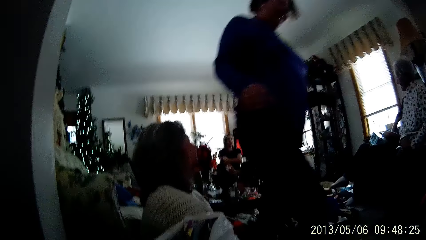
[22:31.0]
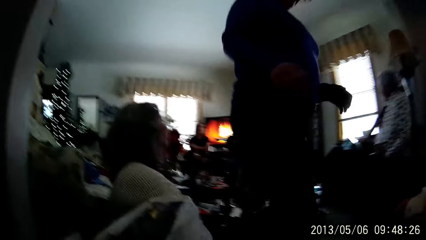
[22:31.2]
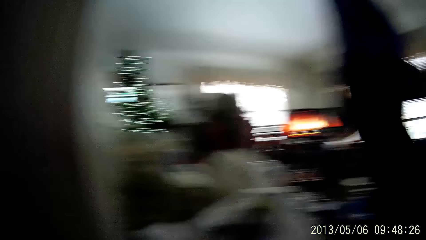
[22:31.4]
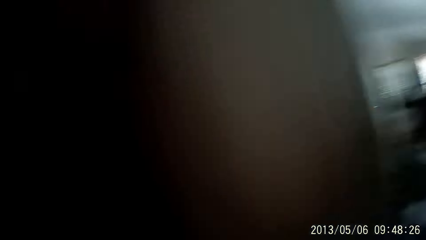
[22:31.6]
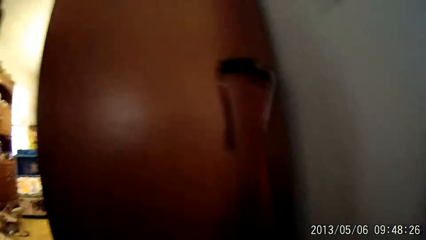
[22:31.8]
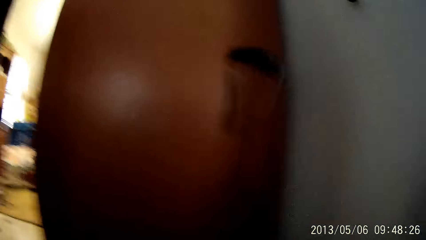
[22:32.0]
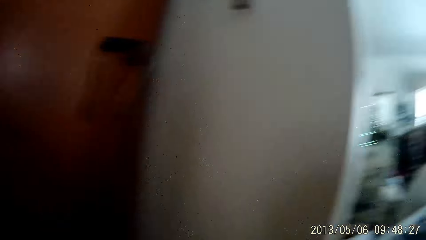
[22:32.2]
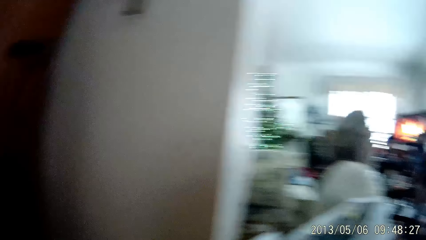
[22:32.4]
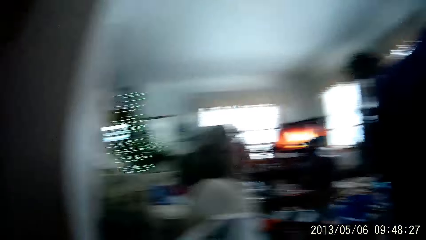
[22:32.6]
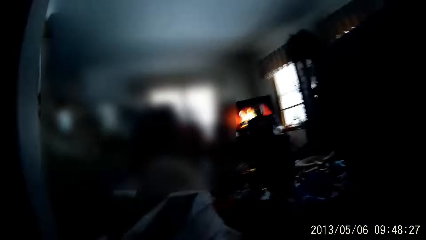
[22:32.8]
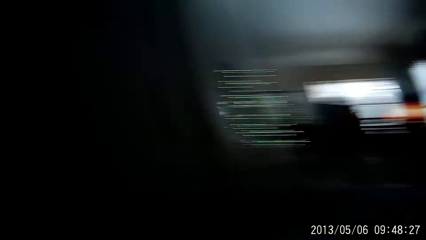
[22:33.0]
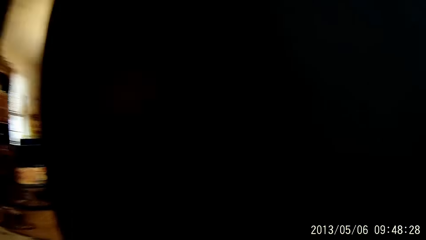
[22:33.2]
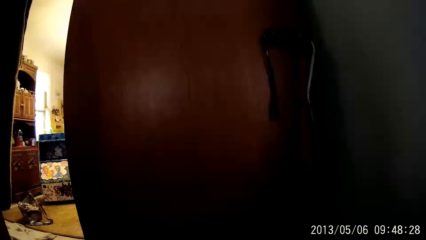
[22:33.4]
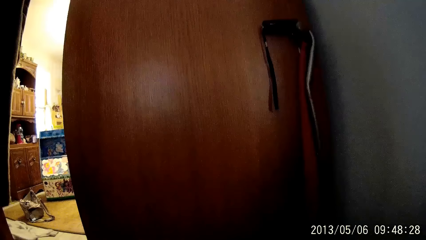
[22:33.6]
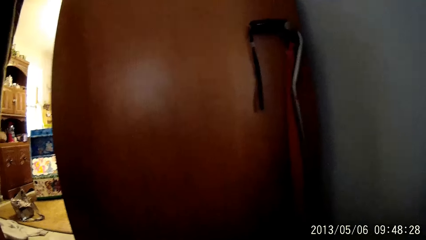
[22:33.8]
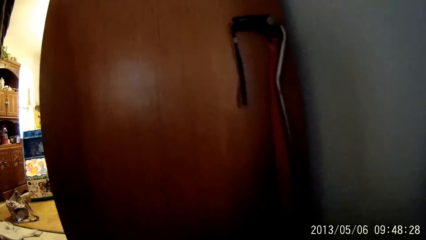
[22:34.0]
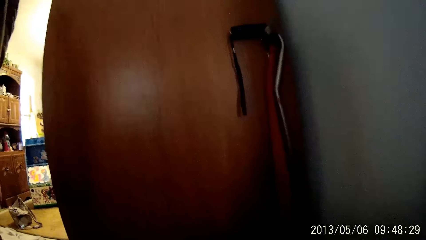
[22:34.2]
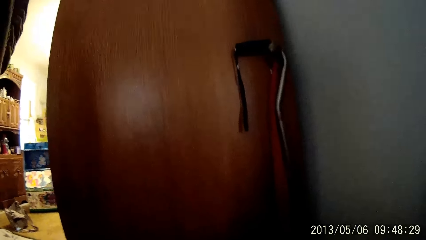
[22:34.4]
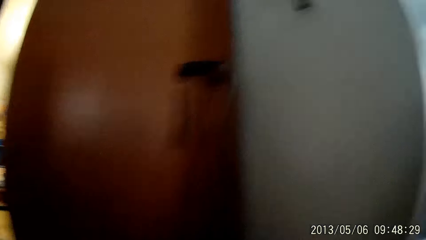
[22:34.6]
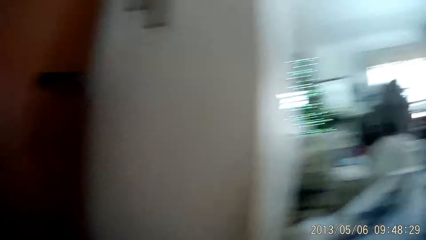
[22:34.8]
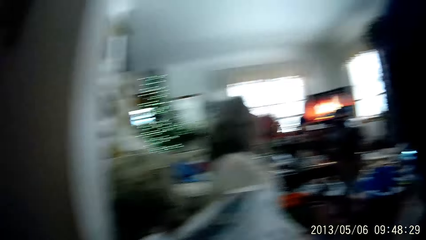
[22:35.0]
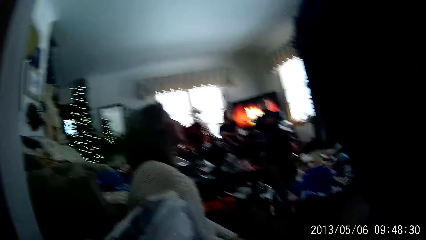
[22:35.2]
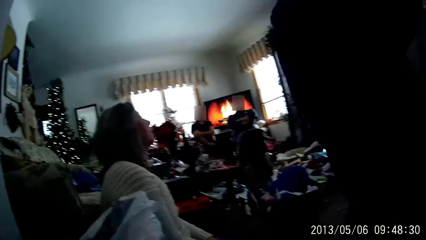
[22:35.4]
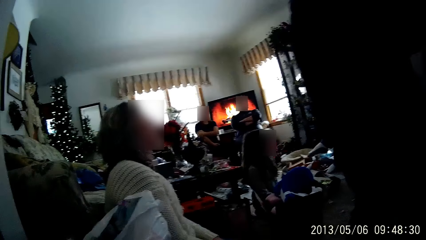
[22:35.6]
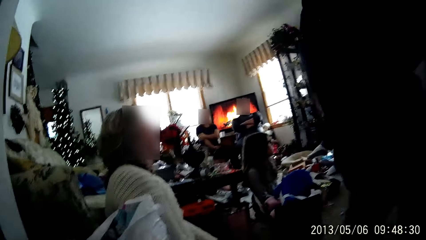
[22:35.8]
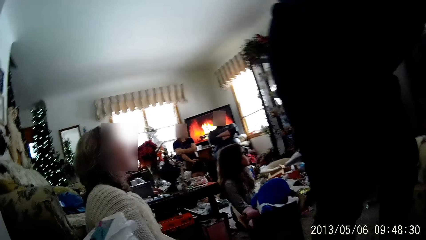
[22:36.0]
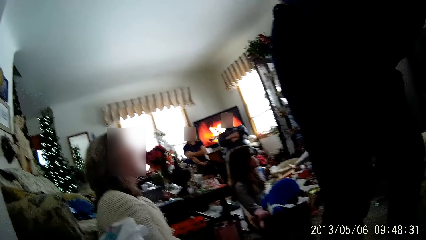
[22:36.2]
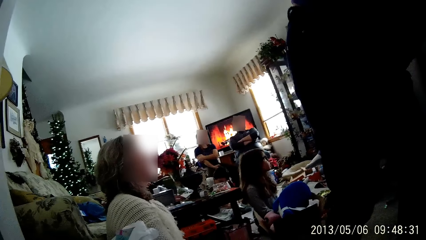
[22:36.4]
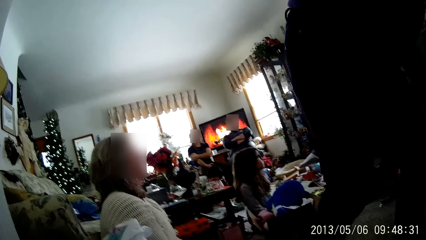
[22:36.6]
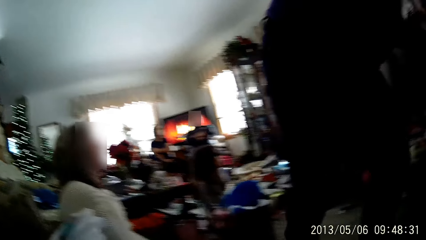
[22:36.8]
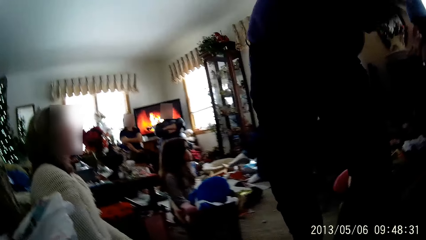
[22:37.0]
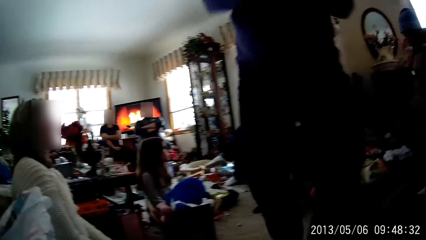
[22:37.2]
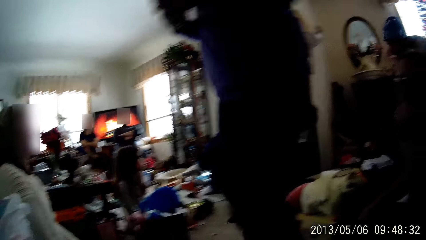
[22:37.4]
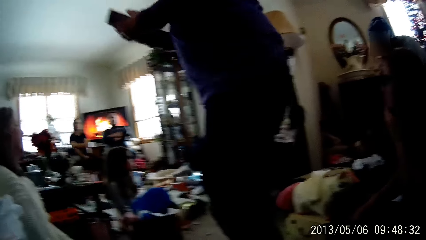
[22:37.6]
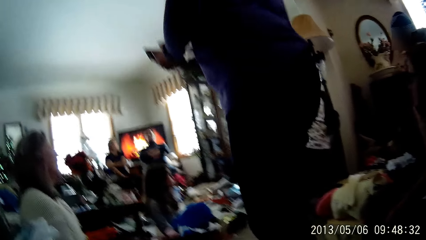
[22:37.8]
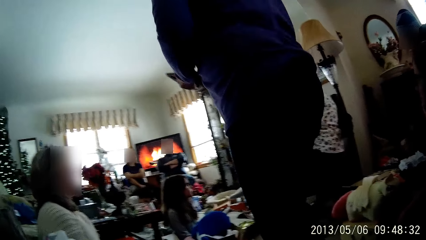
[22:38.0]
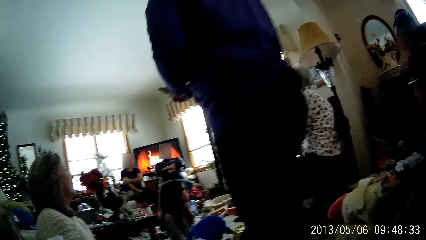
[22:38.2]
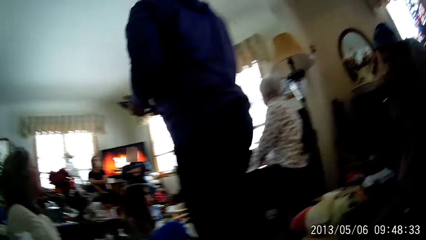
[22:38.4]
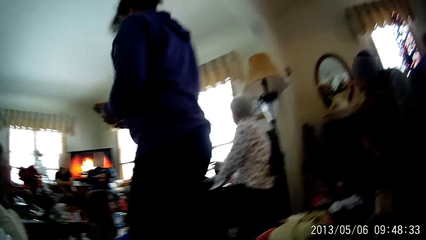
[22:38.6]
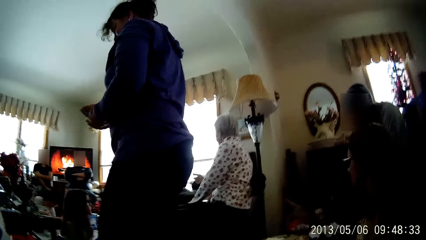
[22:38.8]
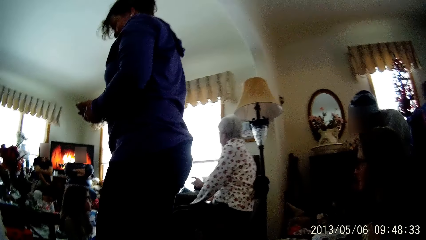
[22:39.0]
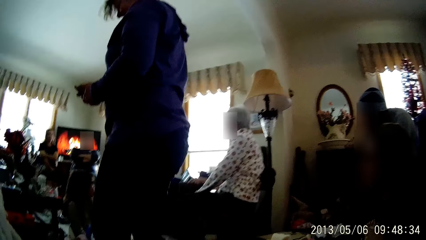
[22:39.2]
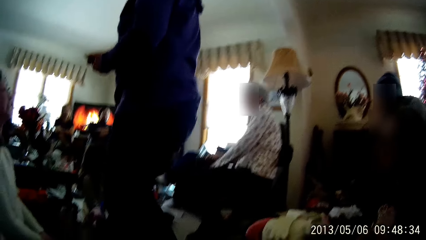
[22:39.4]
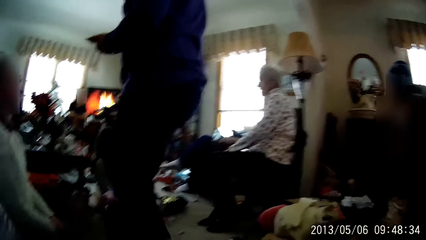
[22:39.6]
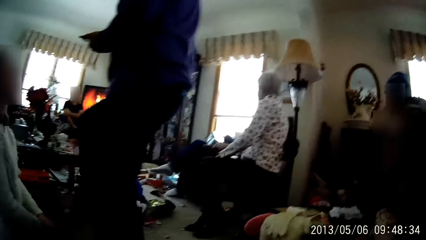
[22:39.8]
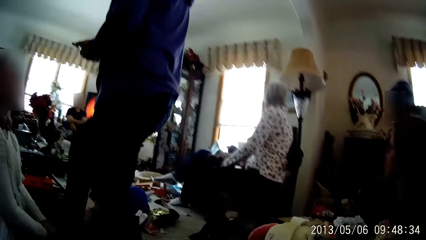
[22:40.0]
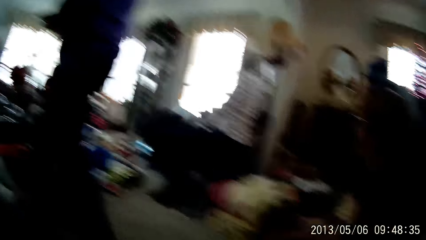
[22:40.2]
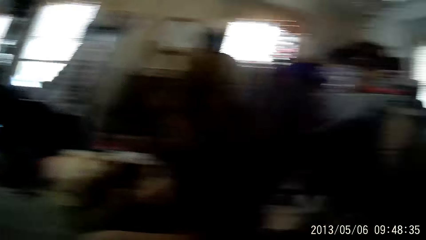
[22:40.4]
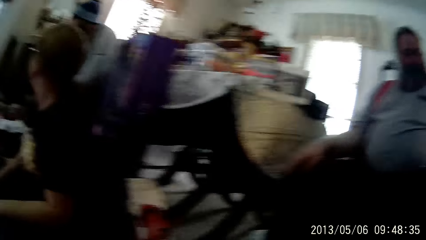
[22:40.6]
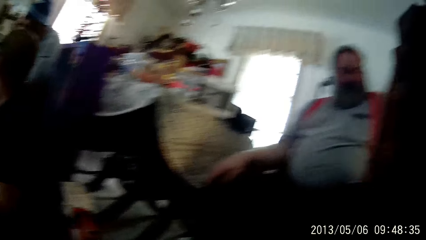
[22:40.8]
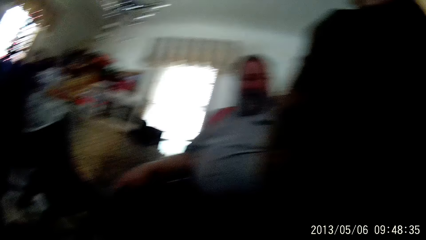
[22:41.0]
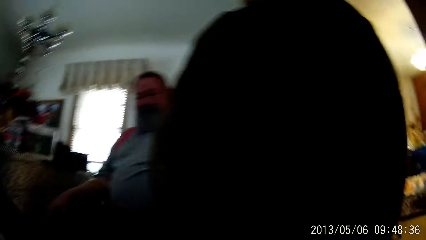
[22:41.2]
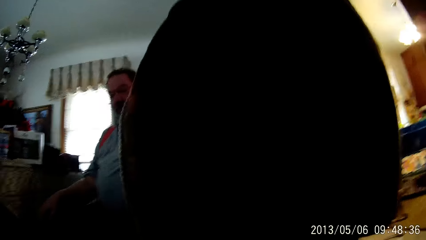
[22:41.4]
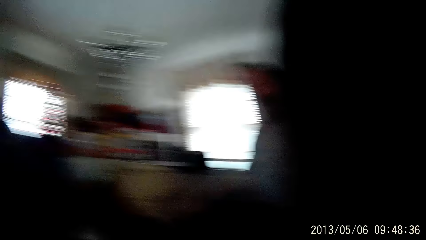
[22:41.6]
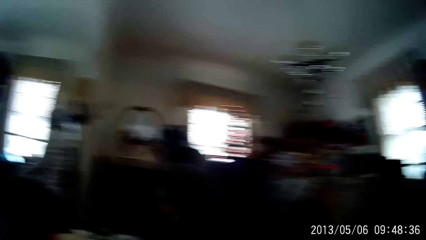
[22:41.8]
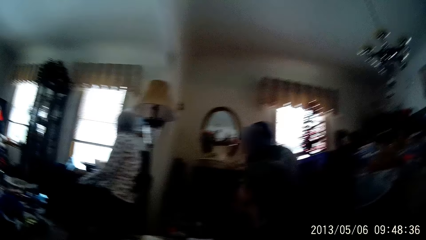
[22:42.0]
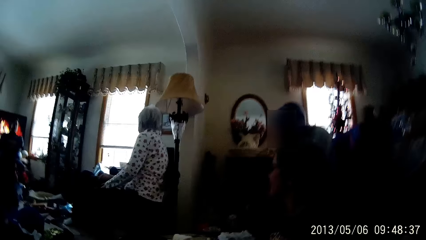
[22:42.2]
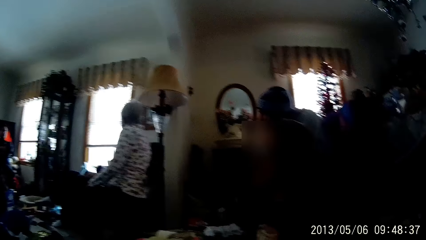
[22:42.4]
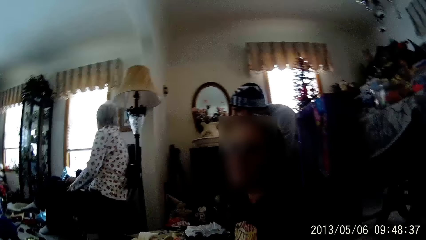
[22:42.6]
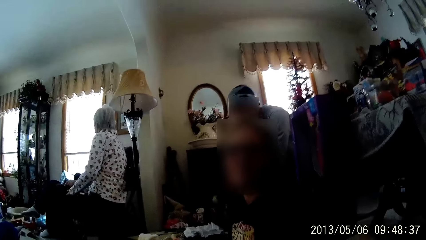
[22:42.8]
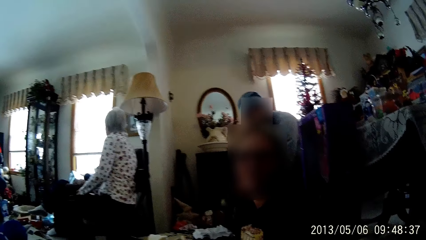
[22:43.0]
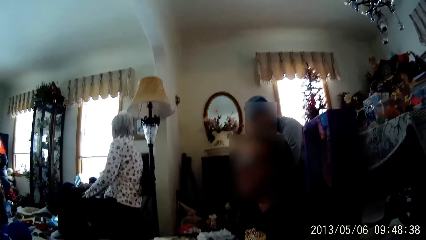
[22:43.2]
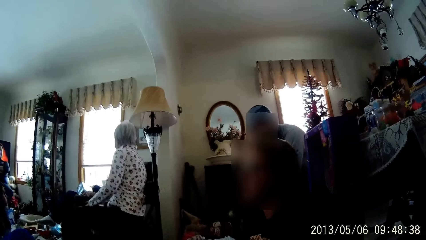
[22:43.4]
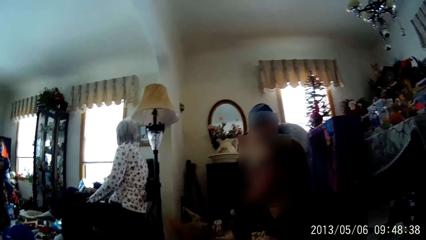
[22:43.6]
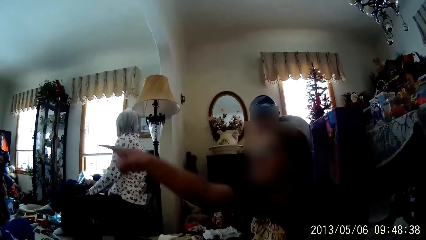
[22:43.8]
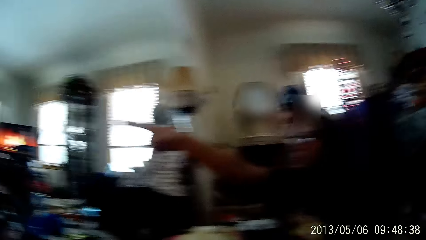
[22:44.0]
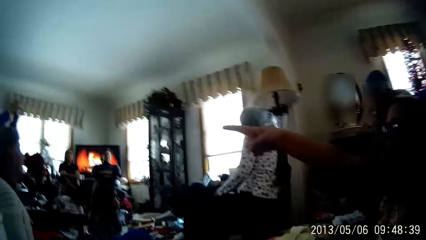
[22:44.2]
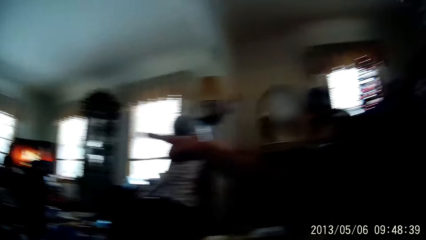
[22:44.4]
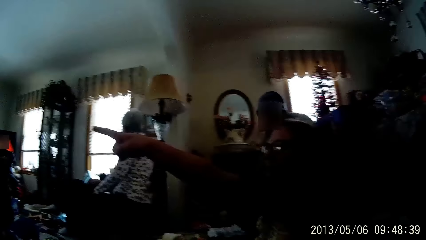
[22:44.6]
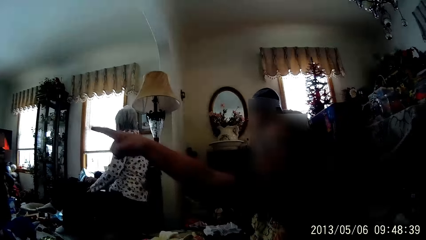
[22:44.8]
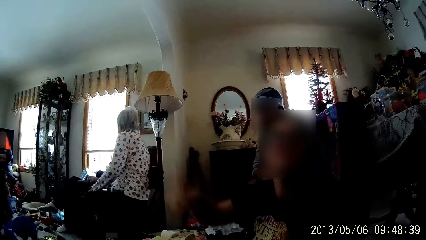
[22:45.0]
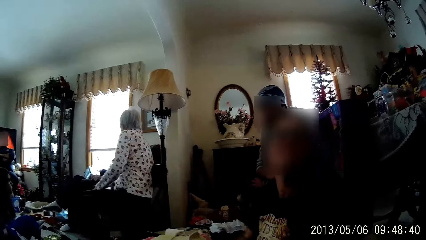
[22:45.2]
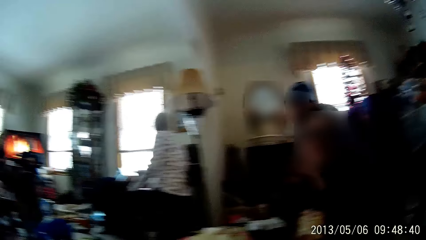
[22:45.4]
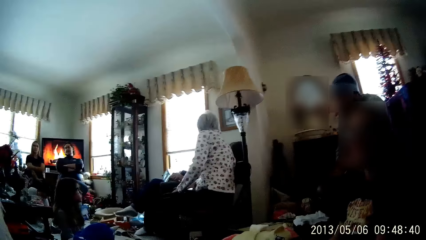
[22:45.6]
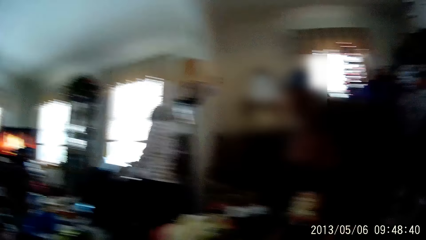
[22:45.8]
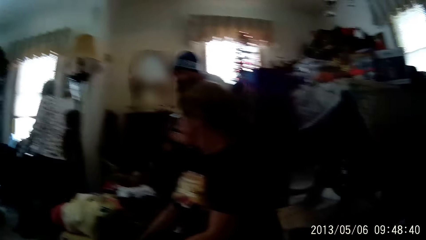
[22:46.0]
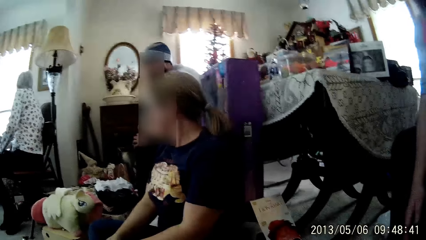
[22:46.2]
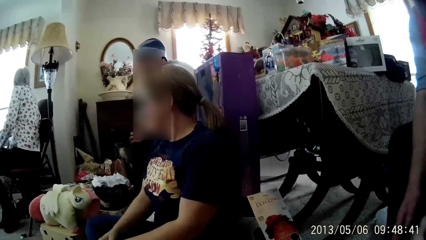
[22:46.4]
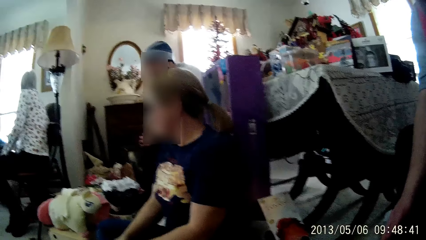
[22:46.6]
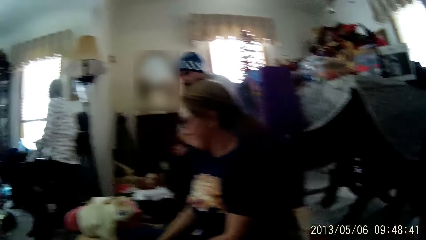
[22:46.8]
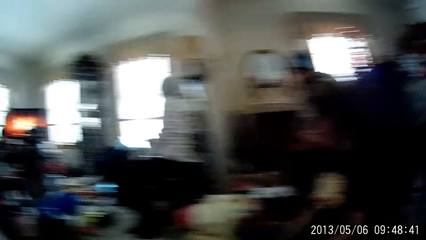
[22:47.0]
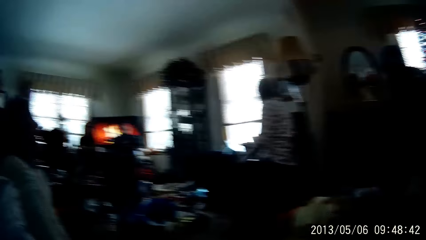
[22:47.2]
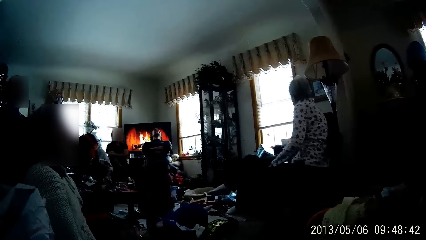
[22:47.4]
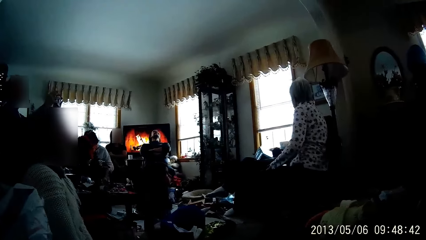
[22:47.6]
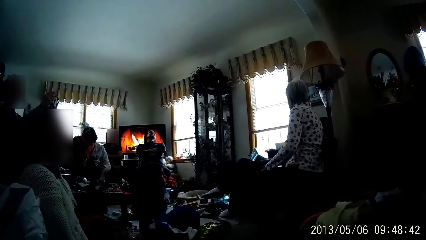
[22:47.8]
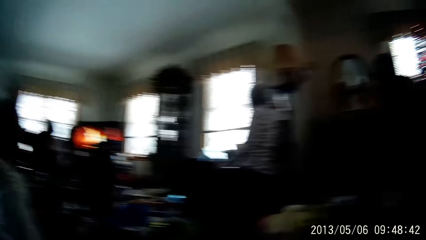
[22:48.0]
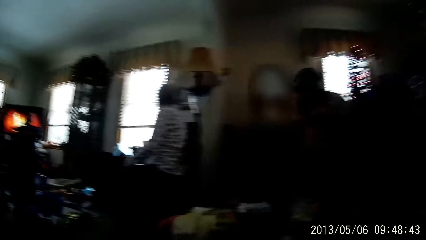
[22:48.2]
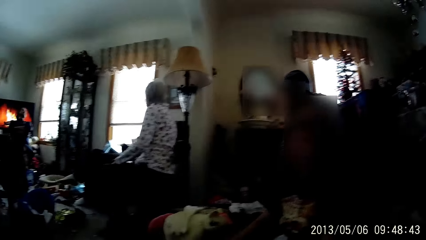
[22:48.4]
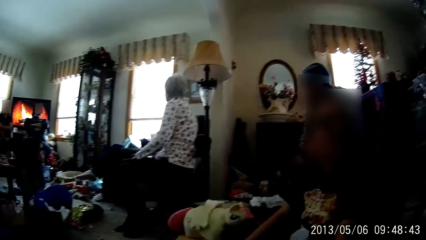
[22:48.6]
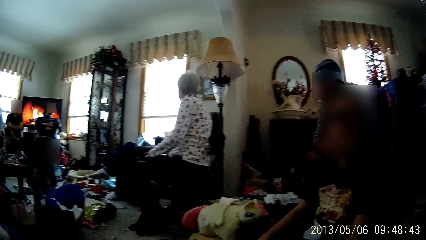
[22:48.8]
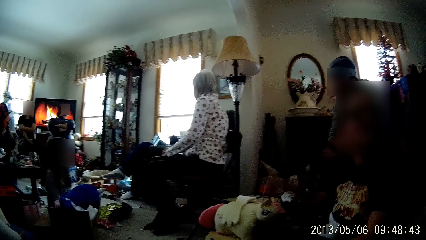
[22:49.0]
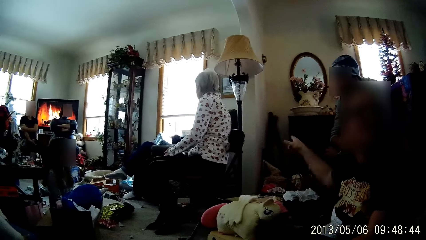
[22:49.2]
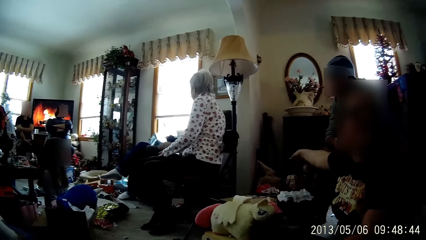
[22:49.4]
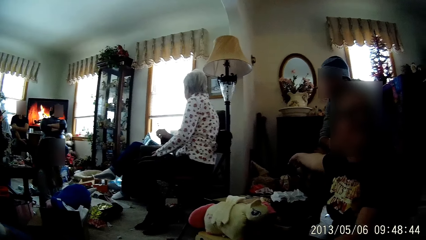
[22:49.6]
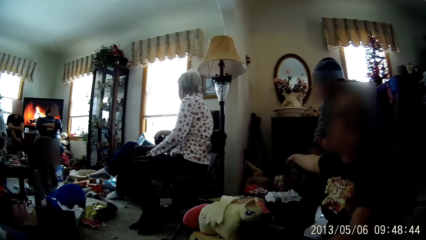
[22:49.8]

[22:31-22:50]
A person picks something. The woman points towards something.
